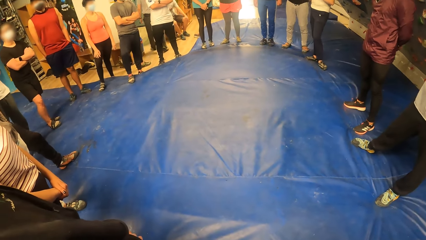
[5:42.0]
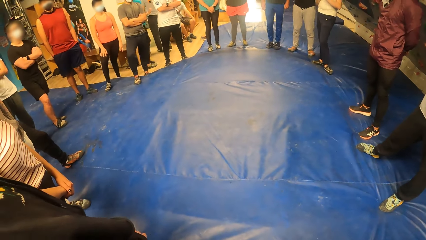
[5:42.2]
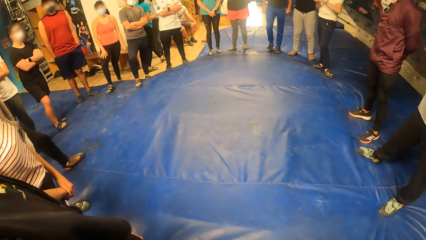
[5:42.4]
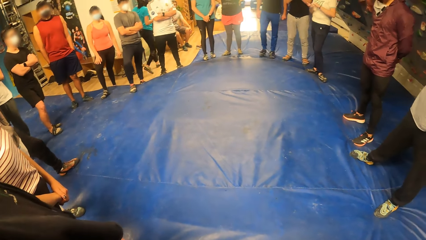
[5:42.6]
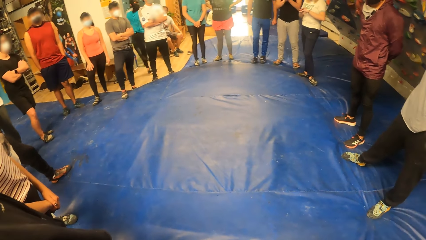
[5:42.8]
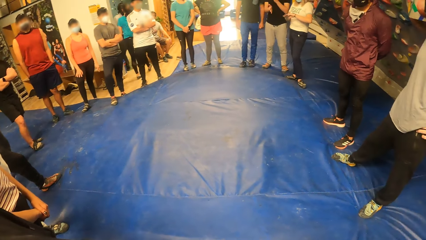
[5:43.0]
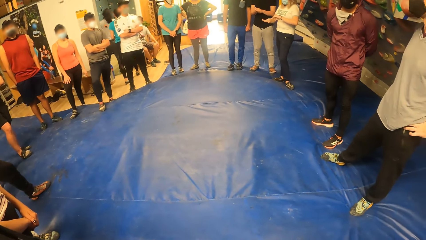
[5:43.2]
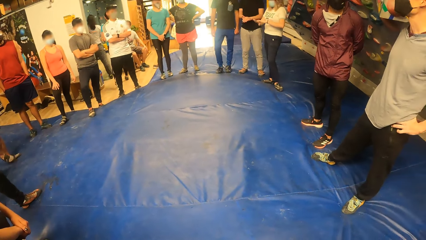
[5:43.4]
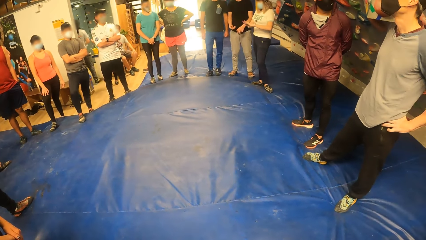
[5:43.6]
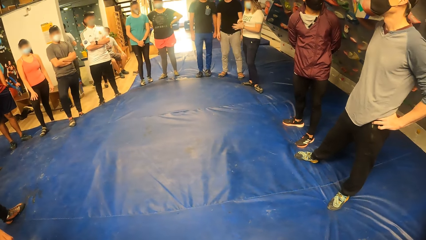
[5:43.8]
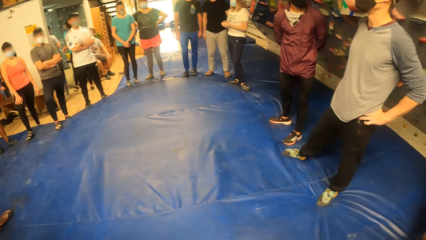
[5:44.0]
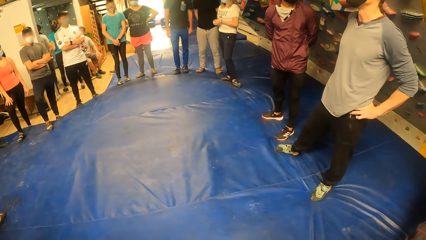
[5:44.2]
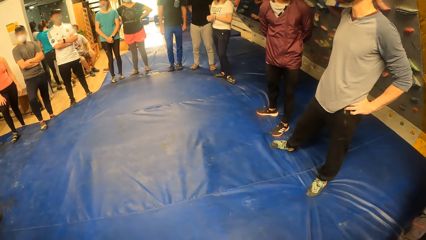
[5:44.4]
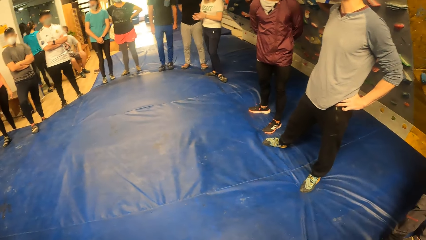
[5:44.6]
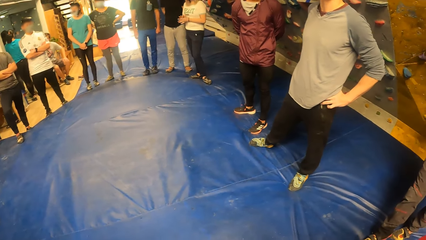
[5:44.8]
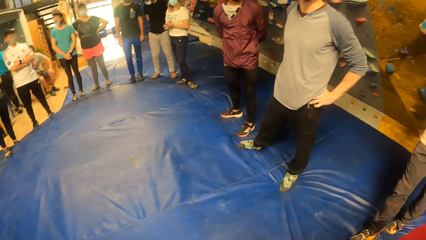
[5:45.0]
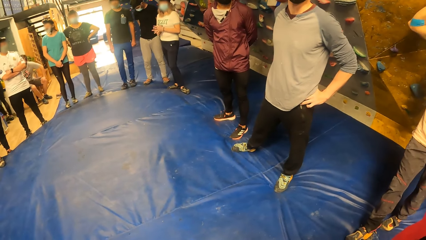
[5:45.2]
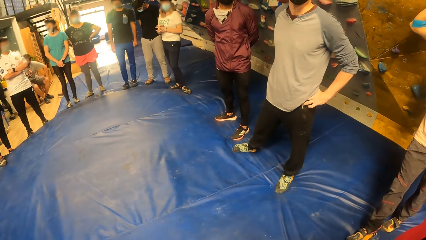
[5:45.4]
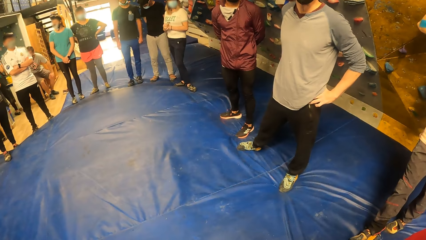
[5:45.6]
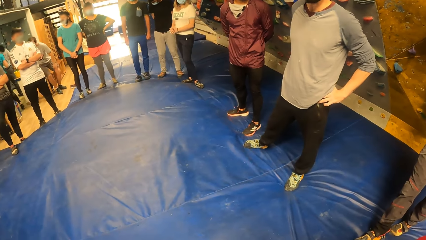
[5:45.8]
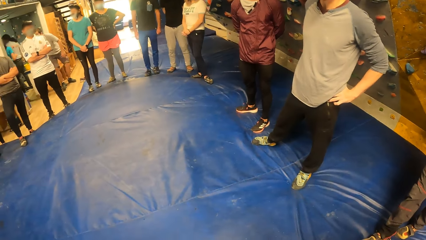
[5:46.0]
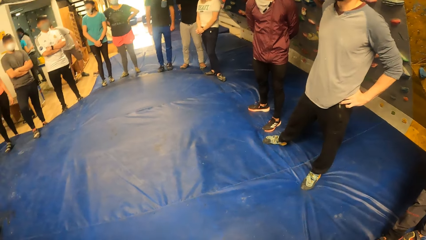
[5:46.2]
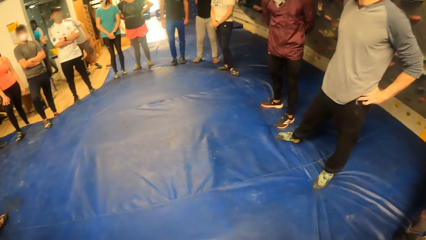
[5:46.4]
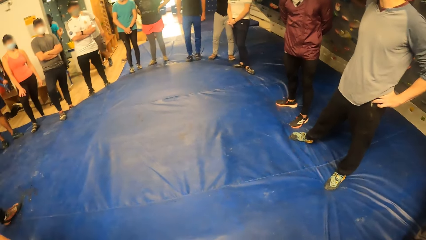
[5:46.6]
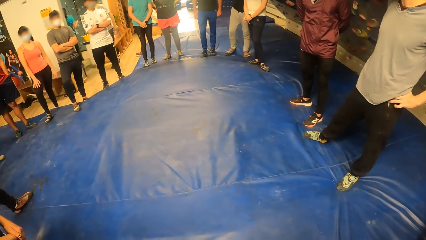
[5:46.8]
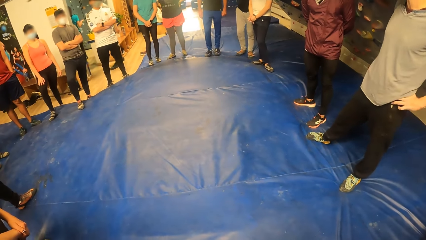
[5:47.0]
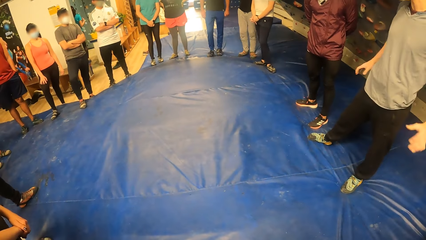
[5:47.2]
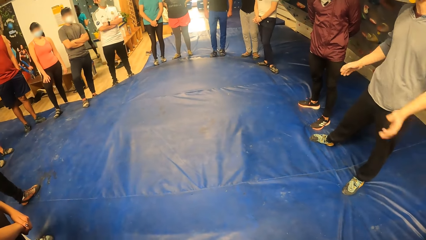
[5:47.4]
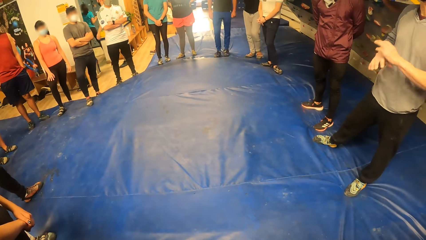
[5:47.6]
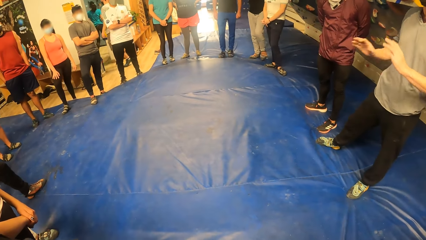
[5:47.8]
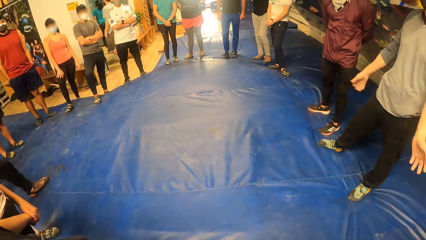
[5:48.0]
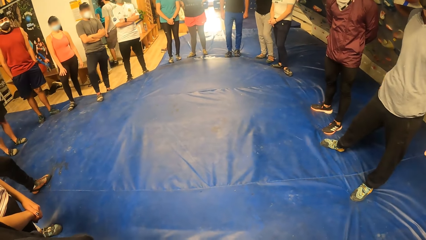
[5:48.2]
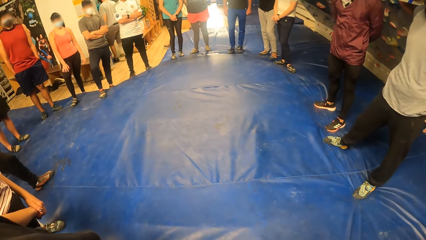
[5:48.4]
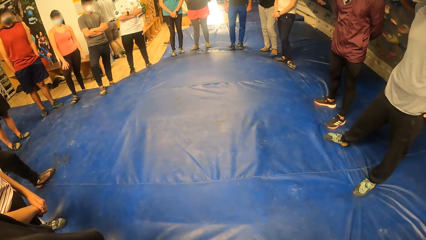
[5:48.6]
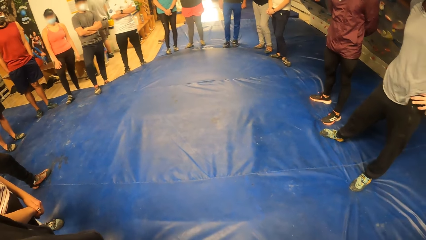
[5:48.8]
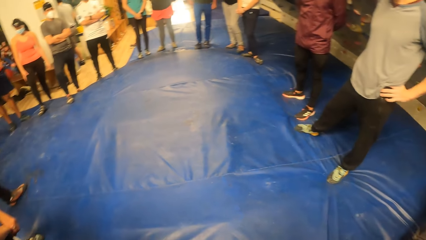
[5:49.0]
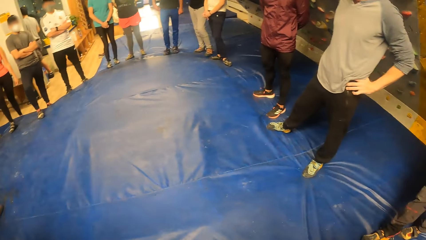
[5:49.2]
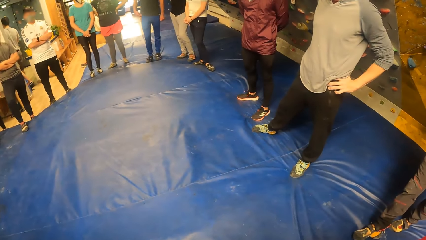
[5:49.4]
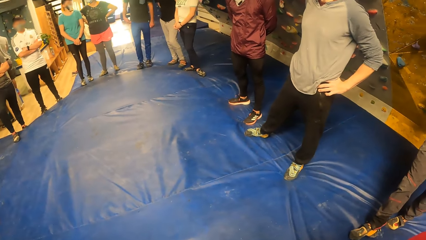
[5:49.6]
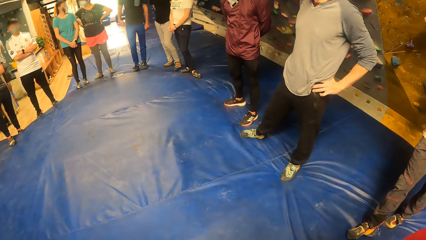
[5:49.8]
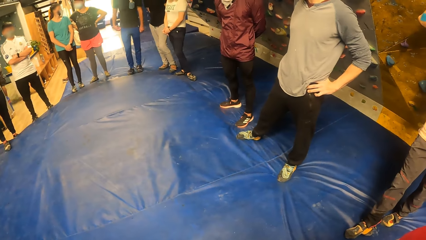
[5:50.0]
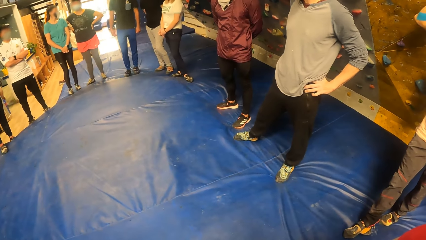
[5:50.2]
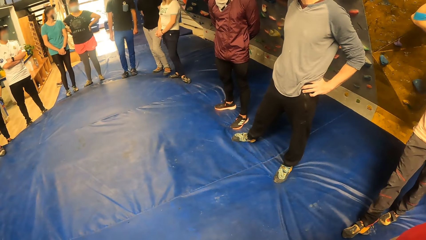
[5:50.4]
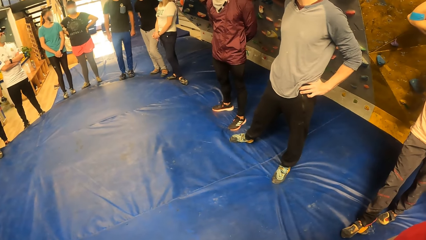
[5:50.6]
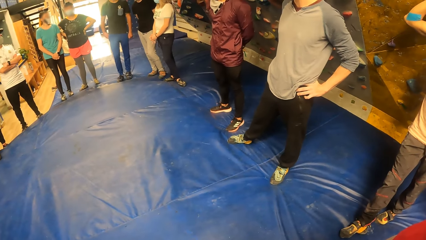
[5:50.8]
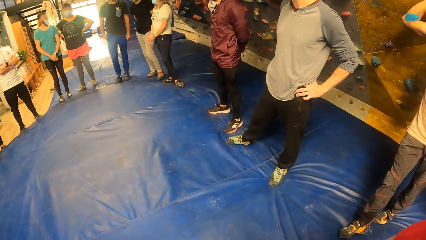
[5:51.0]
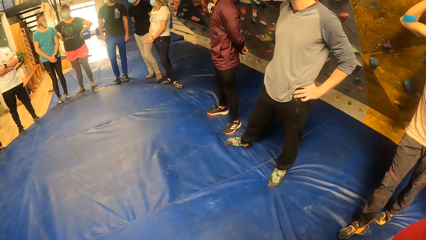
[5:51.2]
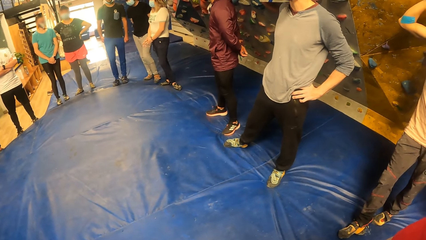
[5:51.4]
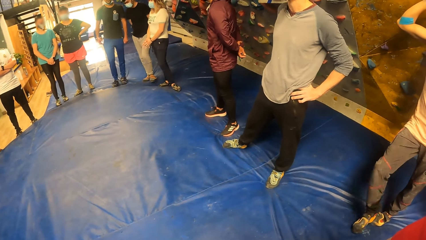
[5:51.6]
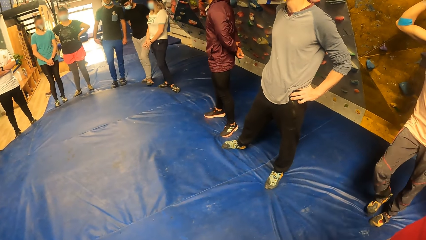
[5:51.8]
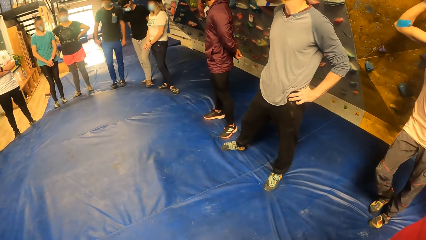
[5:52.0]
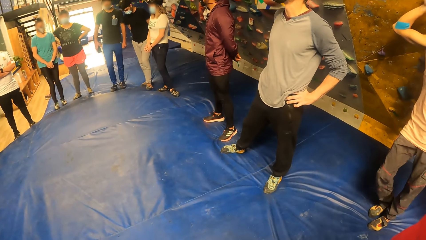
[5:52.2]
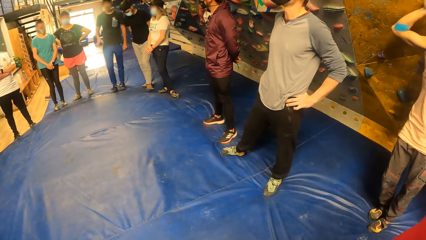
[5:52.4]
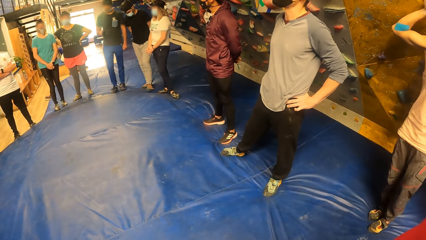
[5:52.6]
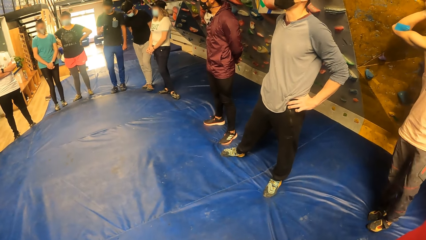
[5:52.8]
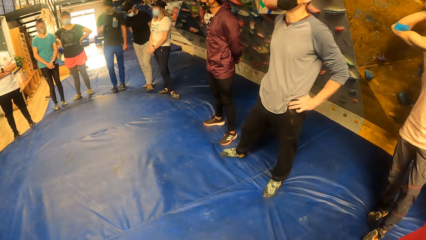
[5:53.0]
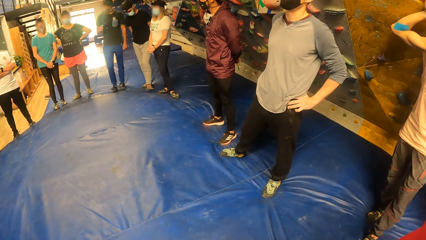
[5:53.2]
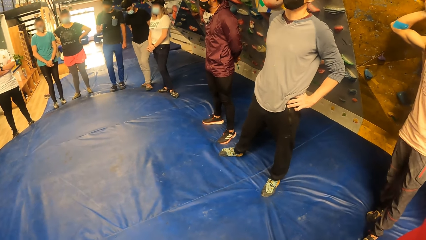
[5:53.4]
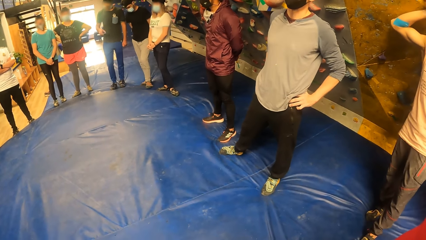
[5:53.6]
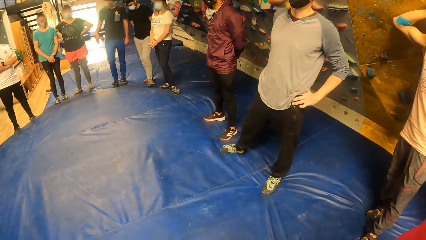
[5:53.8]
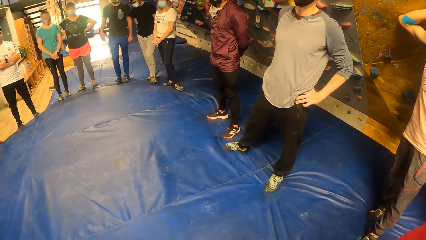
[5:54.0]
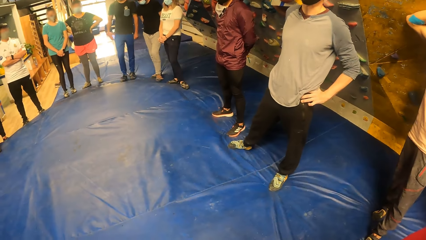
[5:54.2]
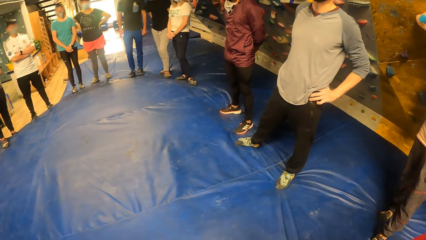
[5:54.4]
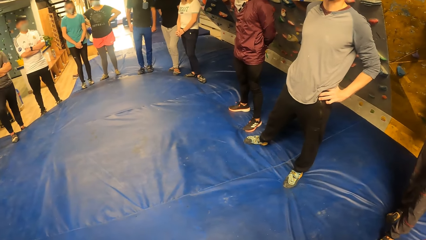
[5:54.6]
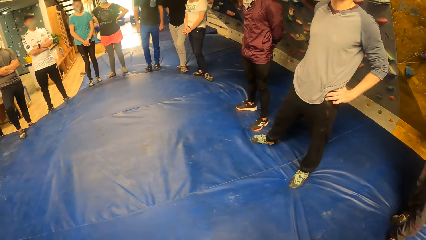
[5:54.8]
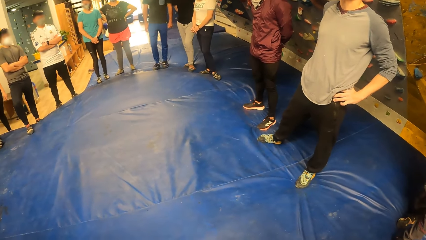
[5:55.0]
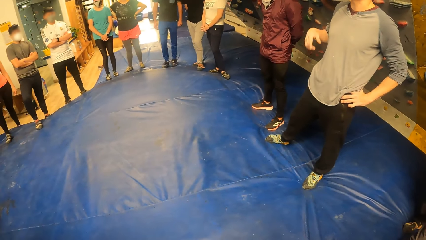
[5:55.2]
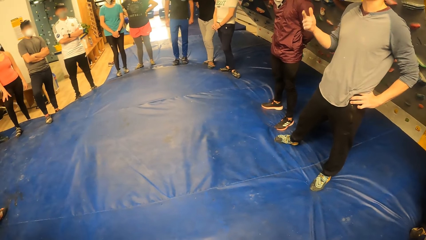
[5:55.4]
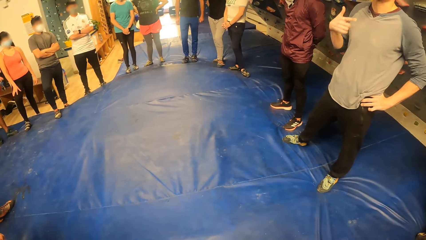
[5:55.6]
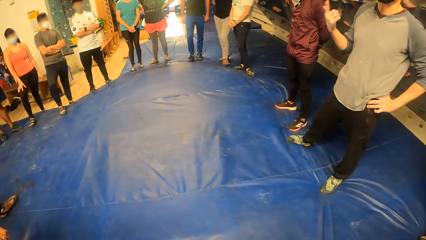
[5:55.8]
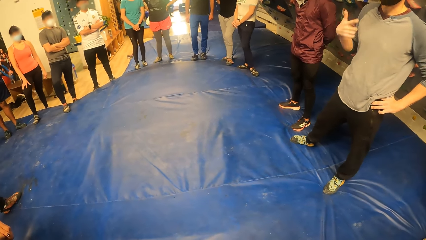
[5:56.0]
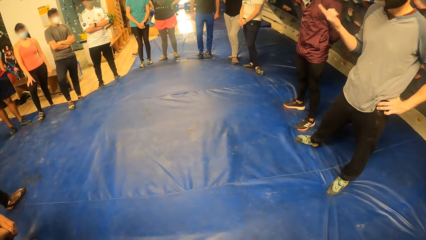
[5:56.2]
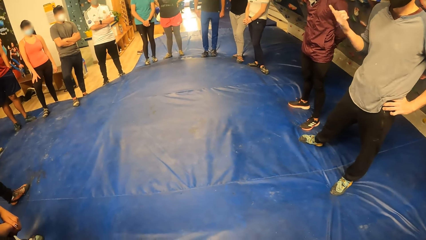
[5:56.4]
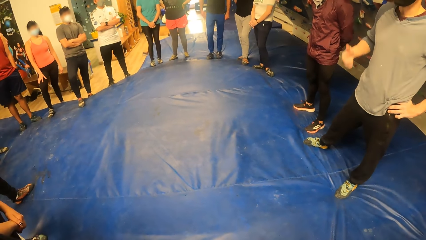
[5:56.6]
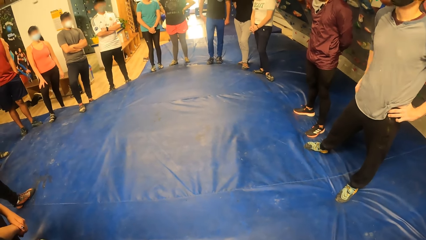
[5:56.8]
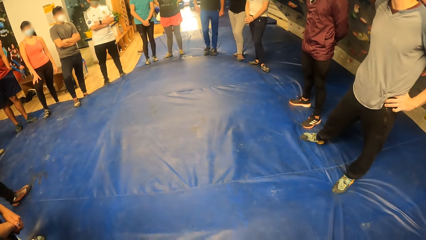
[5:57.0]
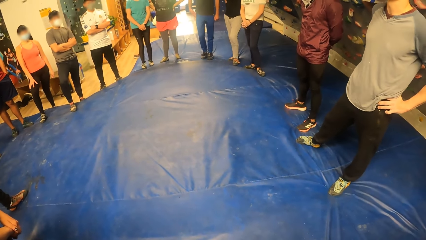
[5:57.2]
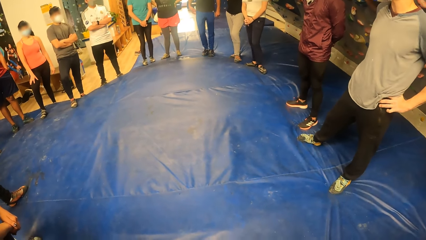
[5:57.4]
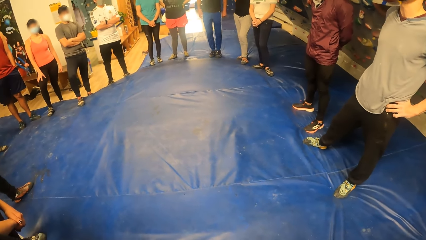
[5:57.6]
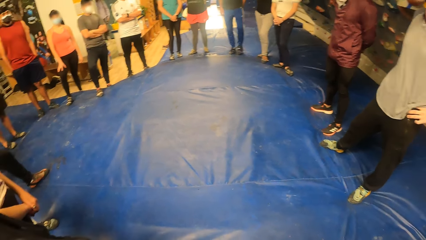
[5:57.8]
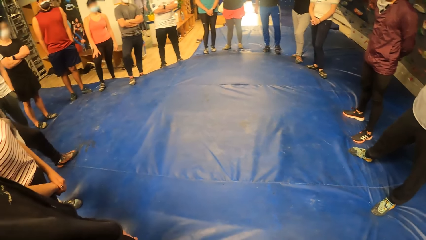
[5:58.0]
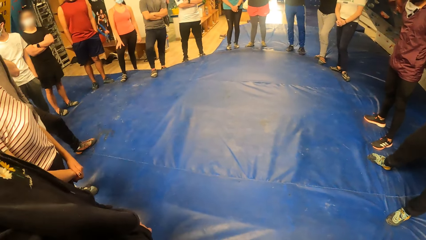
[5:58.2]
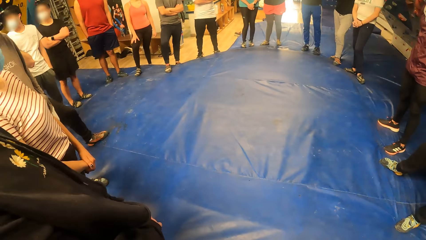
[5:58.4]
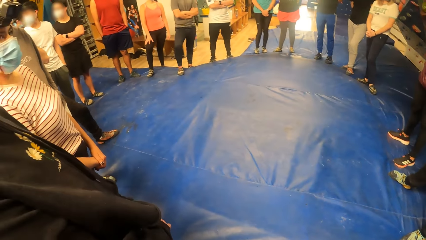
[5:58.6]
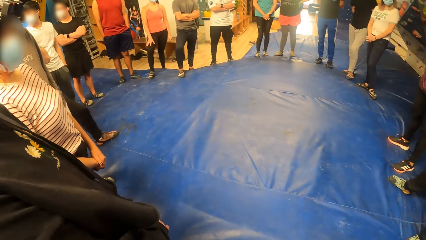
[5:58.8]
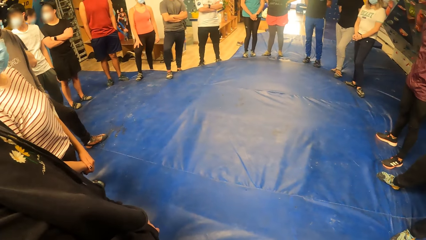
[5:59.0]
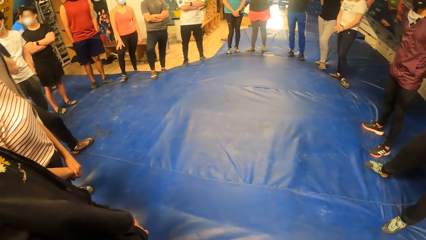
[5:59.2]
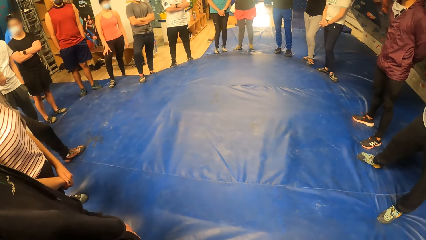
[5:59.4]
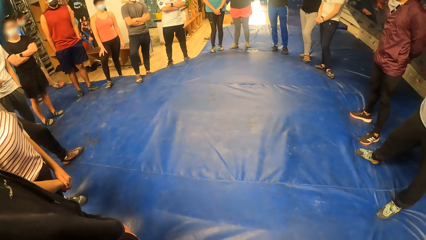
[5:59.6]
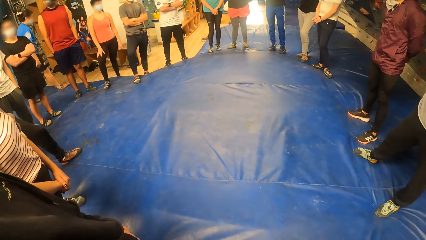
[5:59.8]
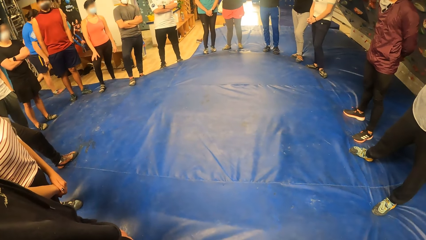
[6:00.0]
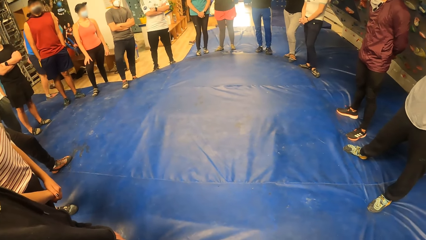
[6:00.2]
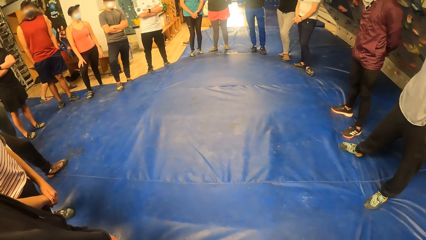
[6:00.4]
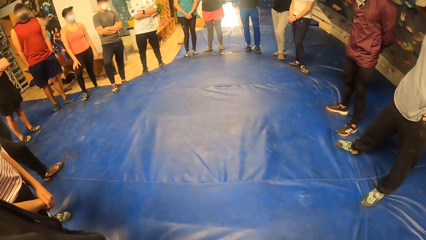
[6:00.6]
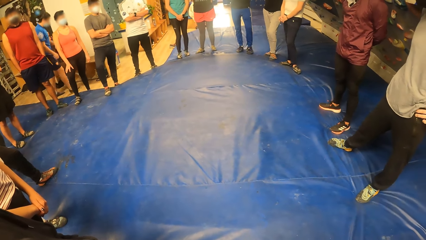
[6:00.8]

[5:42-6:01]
The man picks a phone from his pocket with his right hand. The man drops the phone in his pocket with his right hand.
